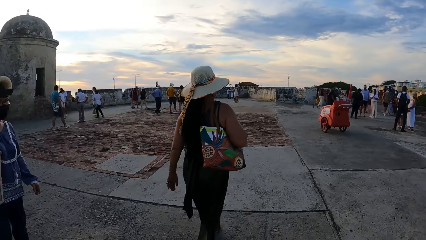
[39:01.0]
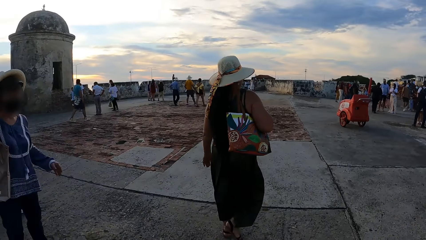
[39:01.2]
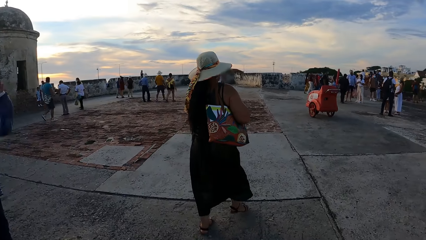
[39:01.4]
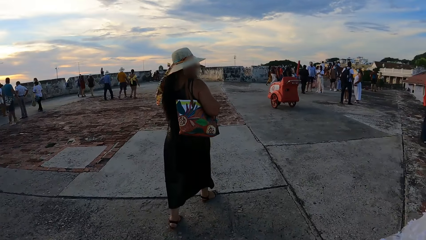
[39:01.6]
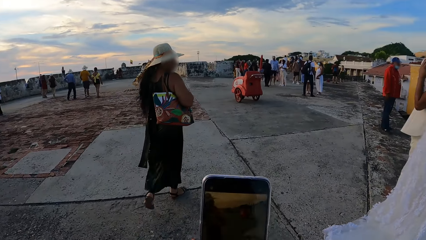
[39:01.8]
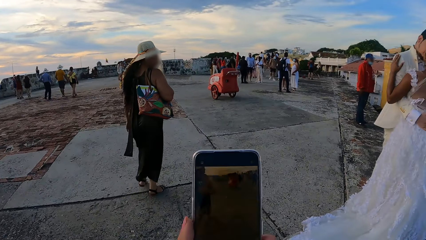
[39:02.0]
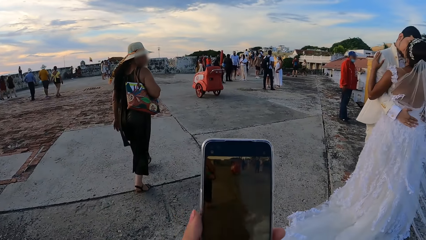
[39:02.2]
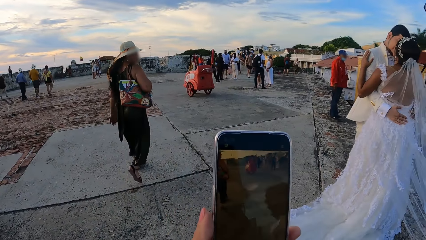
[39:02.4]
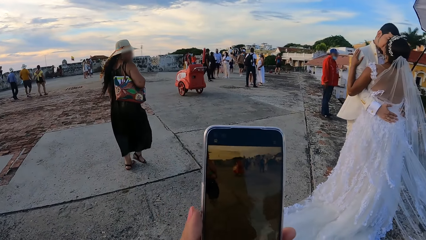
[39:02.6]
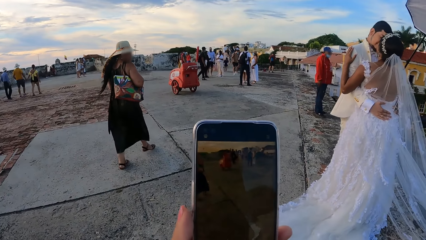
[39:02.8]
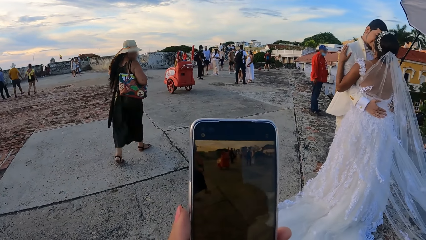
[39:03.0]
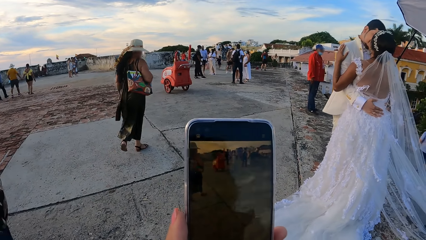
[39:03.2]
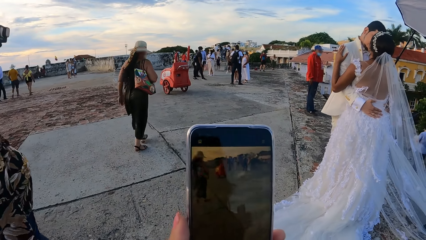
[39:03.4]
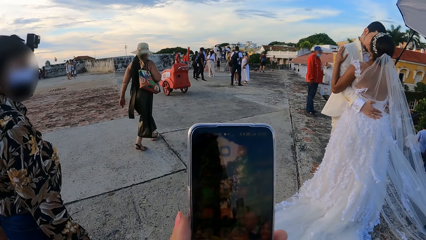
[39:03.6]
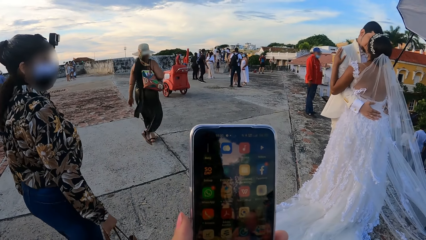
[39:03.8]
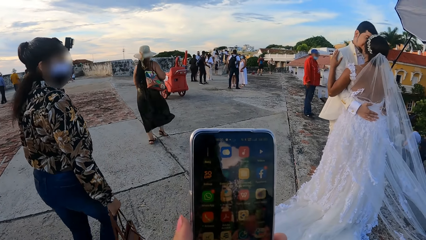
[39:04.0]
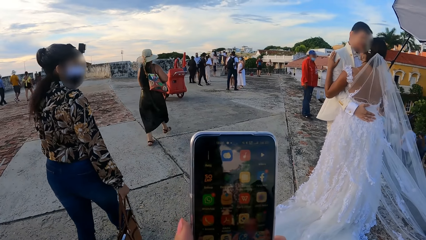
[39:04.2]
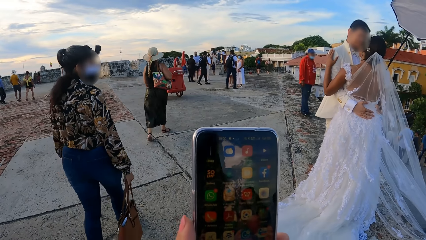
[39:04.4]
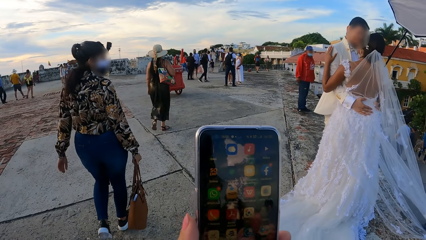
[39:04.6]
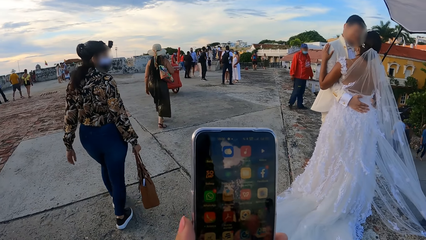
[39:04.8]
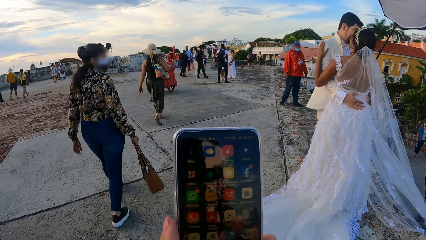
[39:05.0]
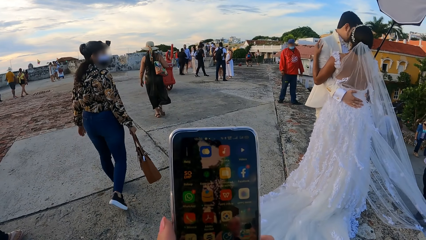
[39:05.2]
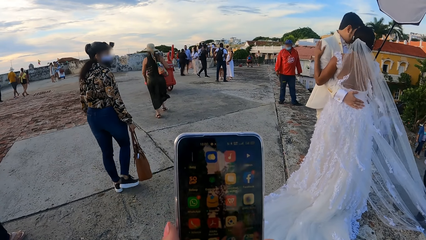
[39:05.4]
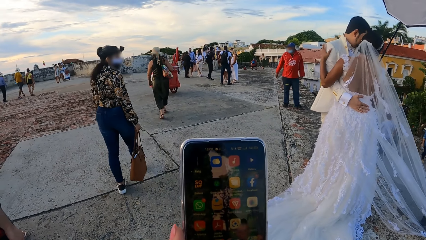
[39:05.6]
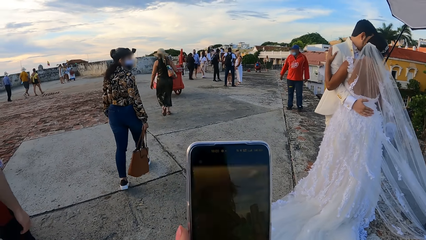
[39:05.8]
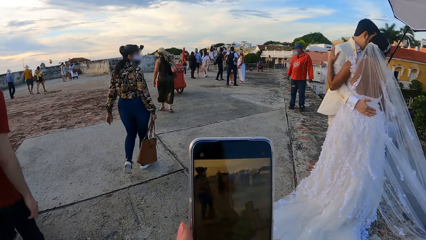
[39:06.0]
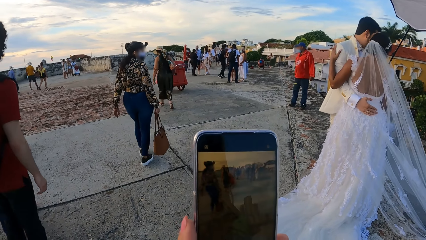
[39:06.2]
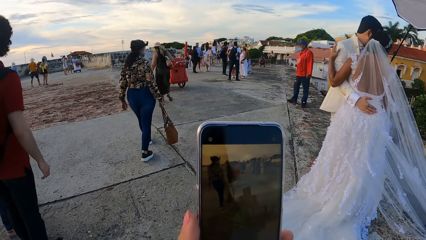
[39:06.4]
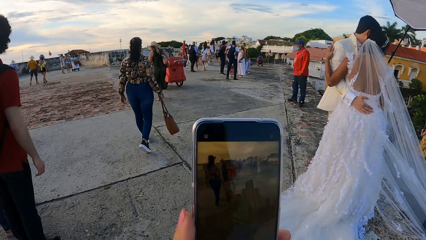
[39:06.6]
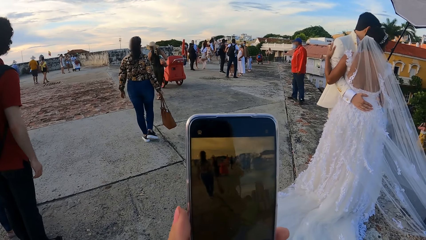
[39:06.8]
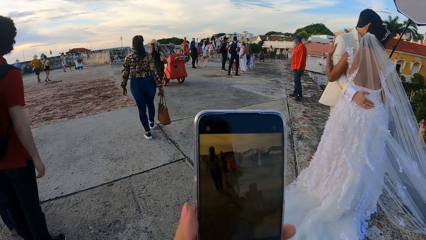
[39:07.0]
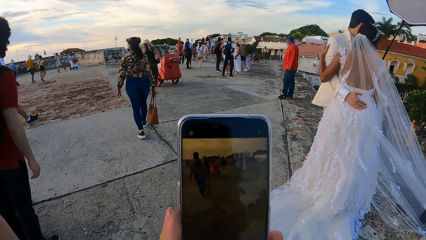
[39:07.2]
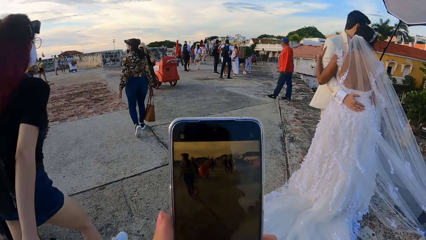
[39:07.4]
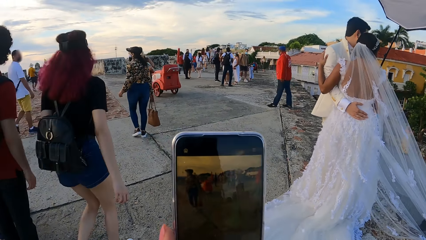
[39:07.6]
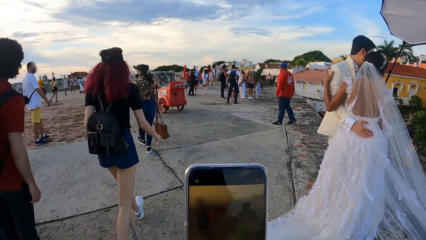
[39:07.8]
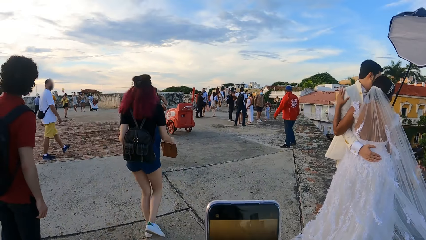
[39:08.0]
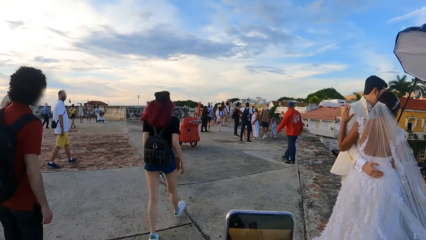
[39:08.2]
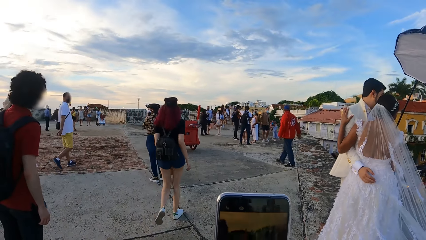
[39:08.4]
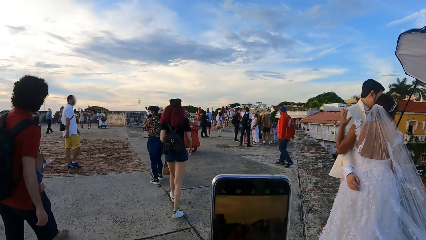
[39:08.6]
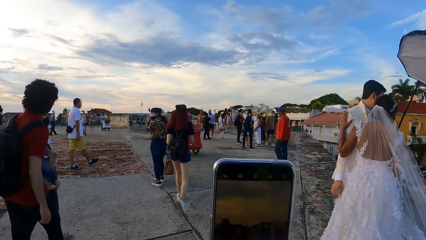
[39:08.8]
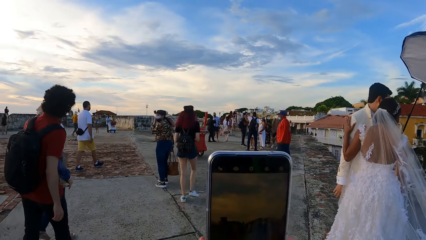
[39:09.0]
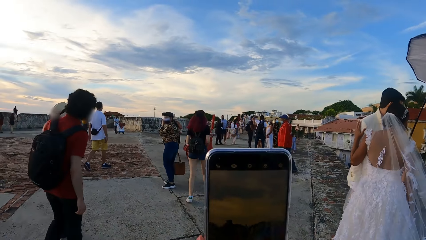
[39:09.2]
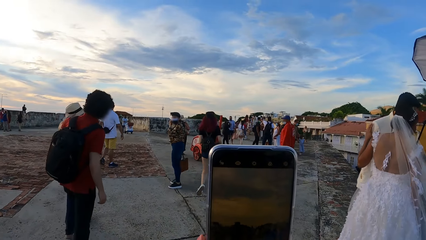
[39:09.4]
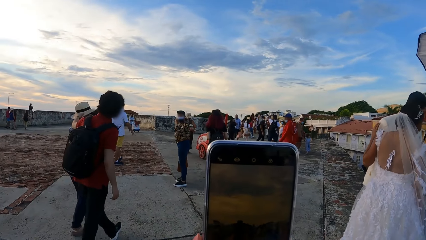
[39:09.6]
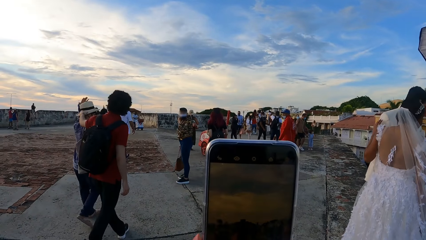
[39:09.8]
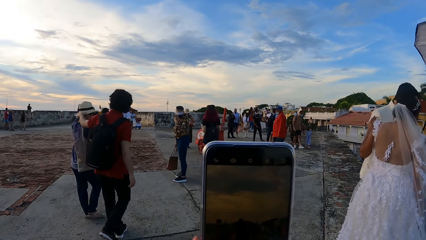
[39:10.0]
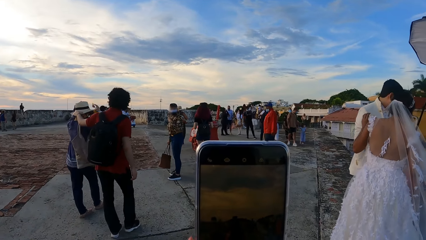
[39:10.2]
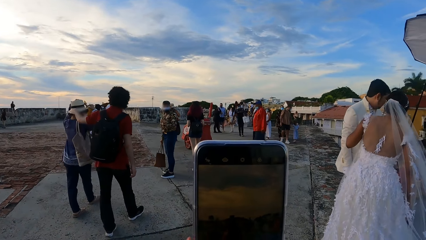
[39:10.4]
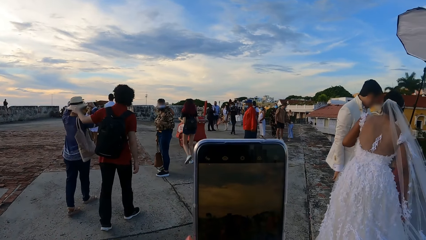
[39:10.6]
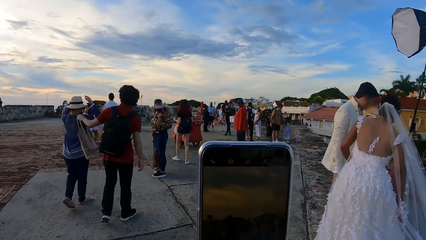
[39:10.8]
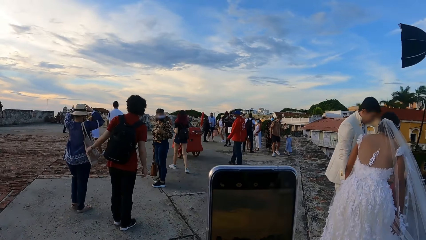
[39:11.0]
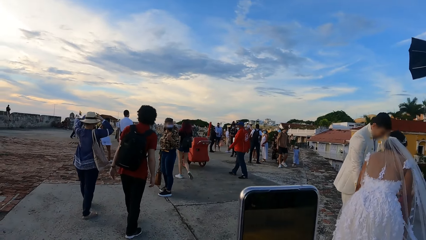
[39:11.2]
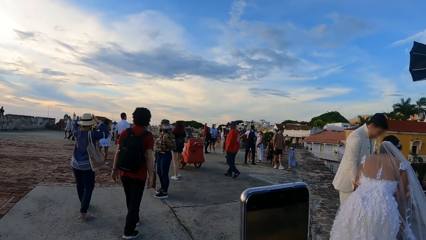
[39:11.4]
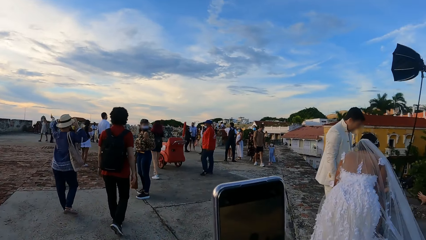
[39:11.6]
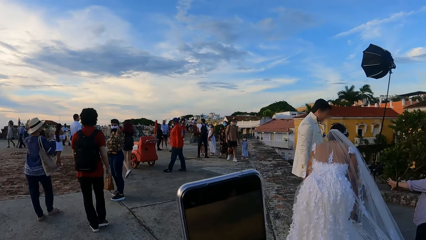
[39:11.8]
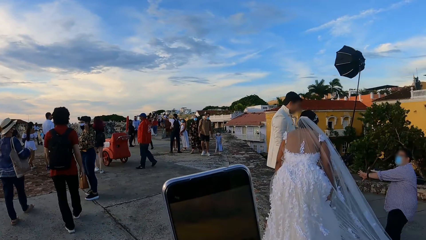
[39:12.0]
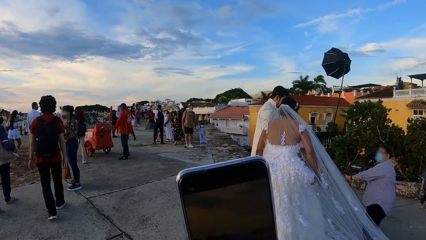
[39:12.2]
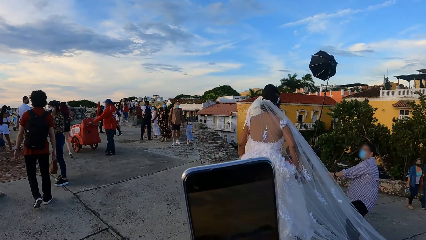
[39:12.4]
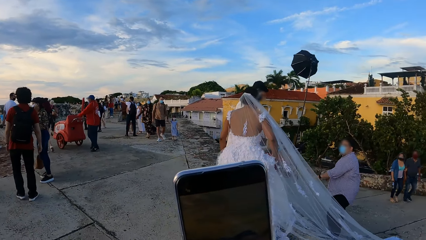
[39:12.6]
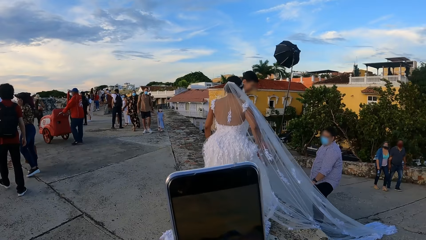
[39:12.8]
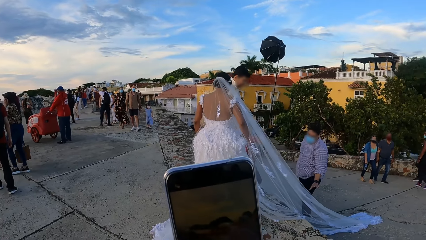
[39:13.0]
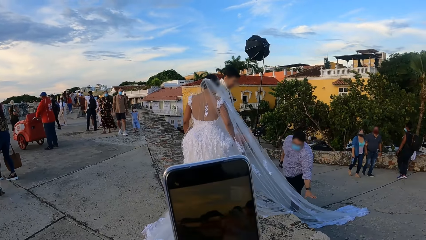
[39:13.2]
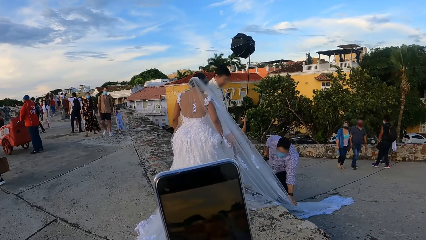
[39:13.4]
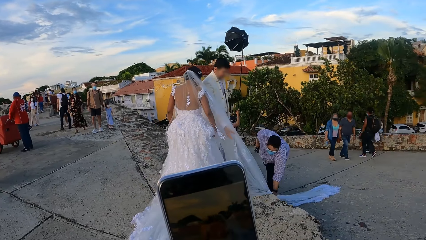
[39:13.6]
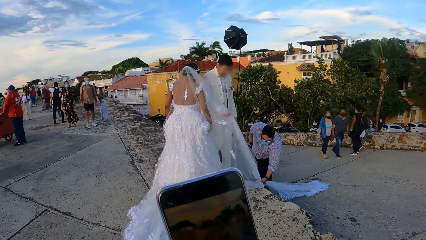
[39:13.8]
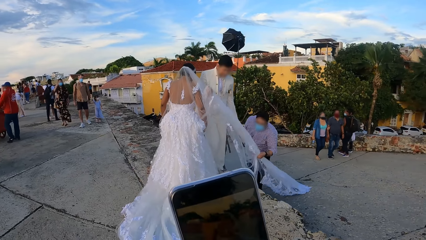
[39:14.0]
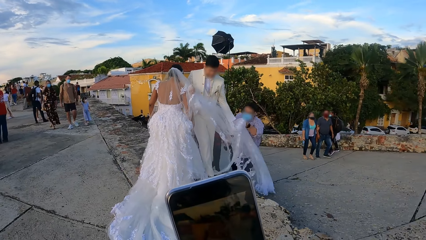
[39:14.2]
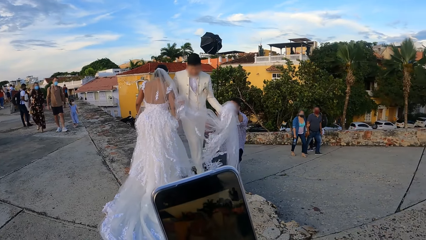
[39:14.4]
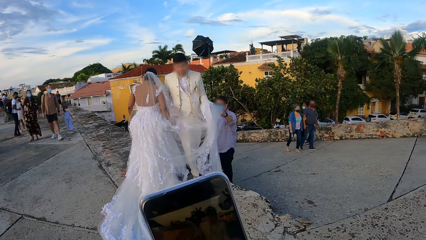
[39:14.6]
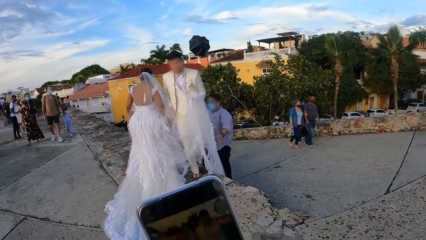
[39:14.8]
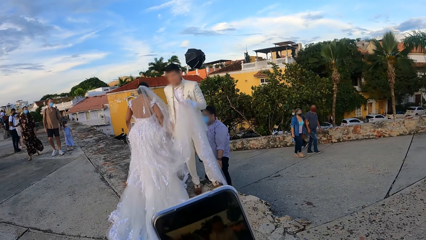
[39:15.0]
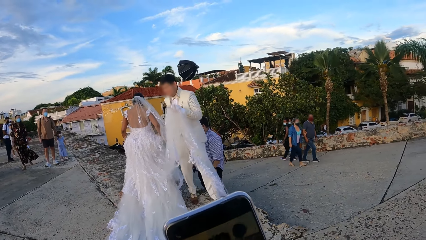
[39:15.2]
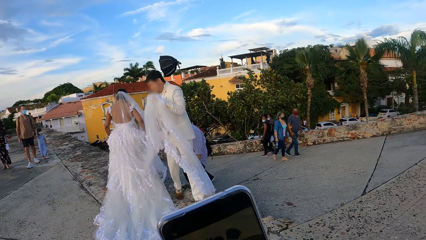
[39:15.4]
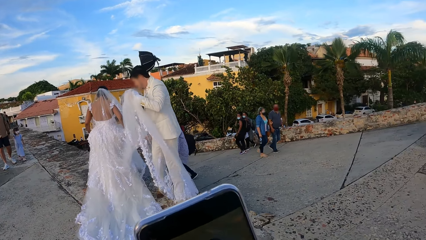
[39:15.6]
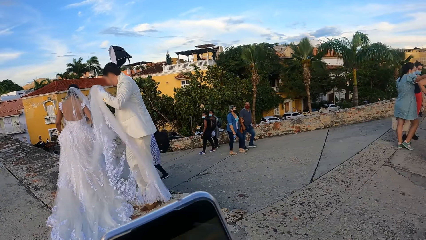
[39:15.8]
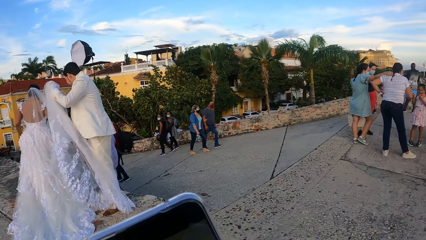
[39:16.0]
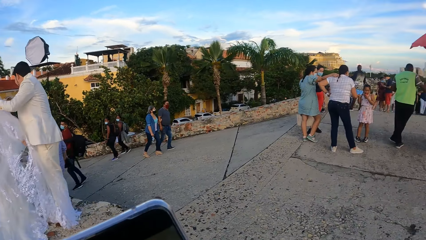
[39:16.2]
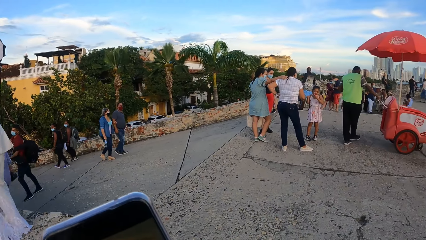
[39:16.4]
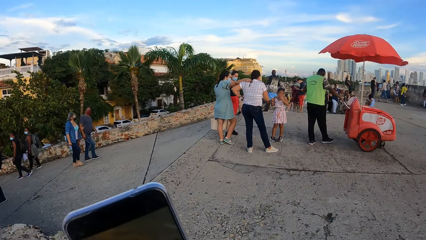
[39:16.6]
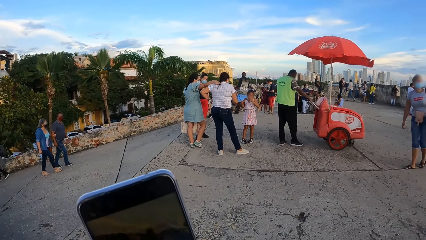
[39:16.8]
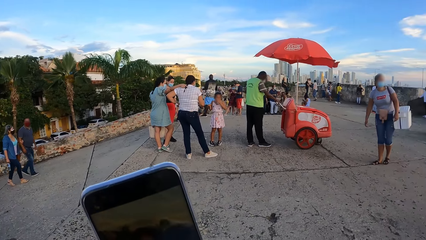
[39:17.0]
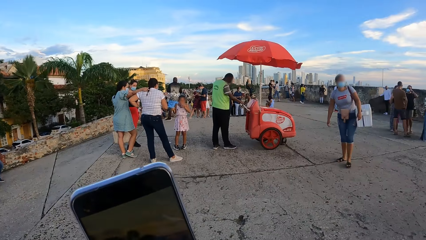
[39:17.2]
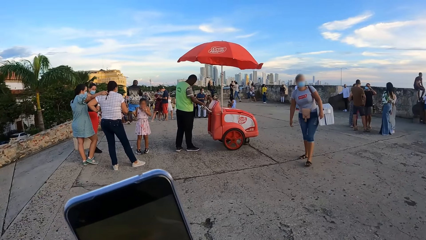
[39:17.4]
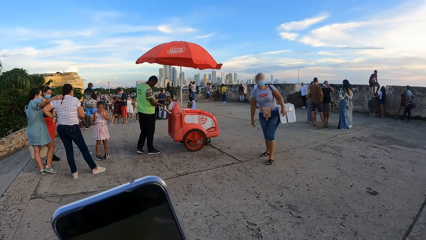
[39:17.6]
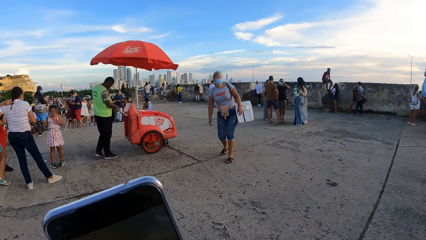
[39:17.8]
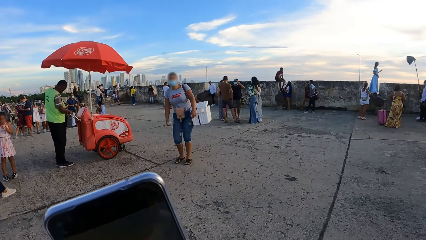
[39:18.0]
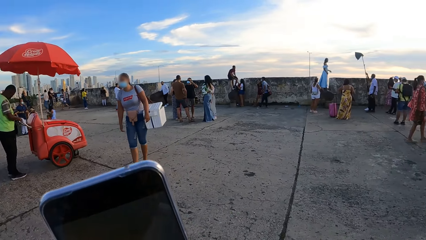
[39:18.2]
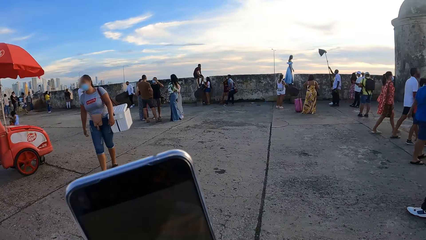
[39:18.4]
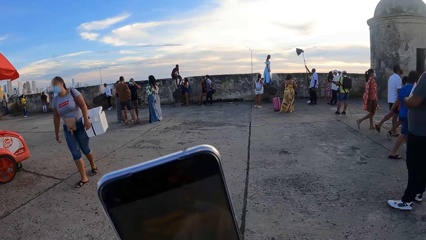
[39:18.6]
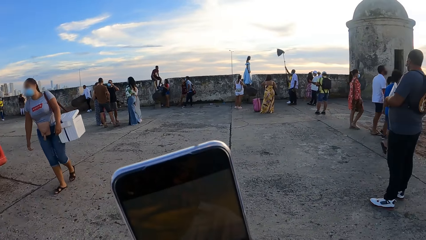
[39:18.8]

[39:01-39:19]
The camera wearer lifts the phone. They scroll on the cellphone. They lift the phone. They take the picture with the cellphone. They look around the wedding reception.
